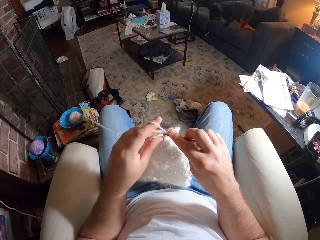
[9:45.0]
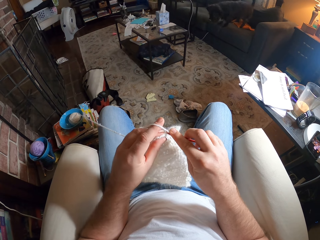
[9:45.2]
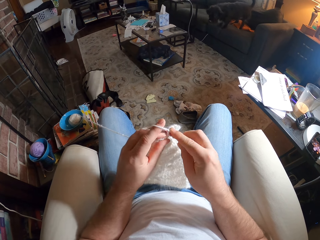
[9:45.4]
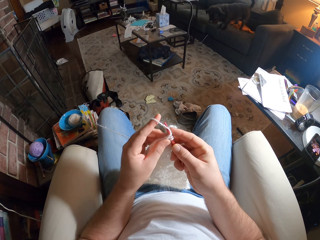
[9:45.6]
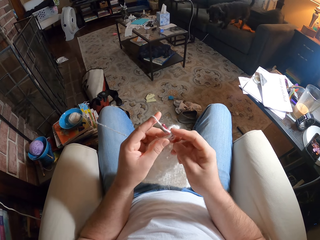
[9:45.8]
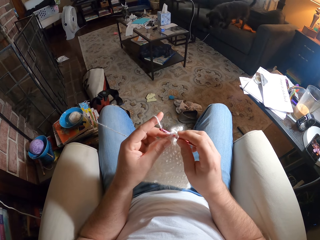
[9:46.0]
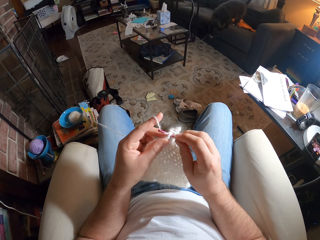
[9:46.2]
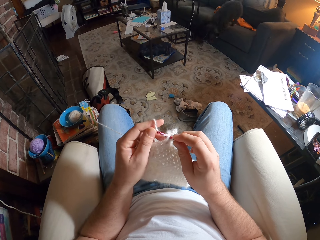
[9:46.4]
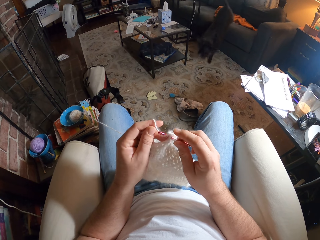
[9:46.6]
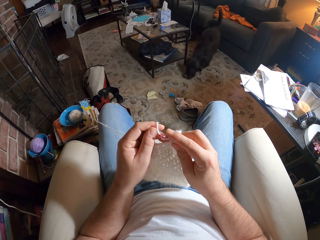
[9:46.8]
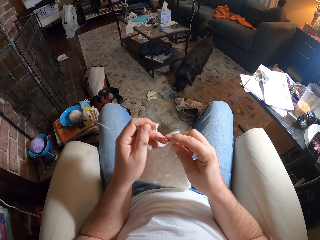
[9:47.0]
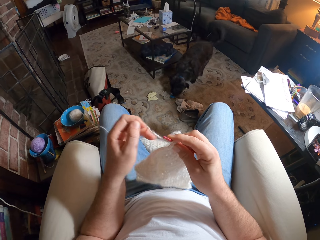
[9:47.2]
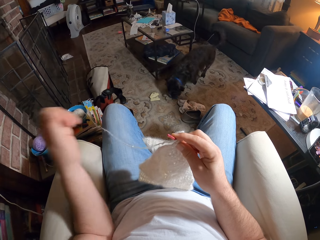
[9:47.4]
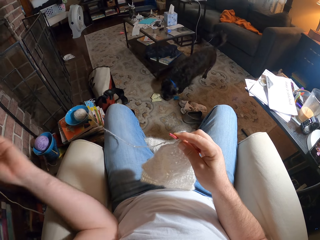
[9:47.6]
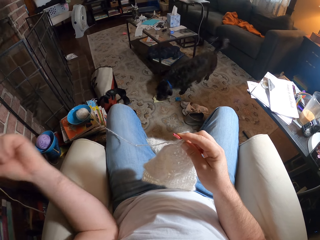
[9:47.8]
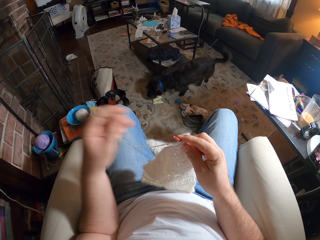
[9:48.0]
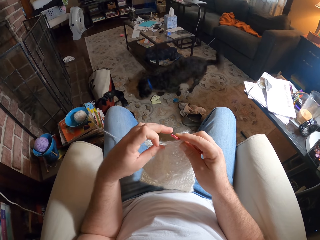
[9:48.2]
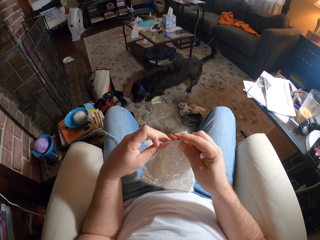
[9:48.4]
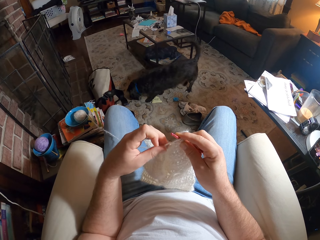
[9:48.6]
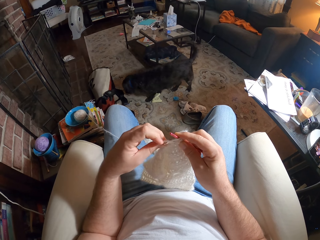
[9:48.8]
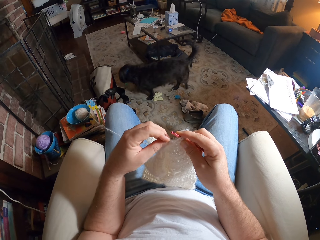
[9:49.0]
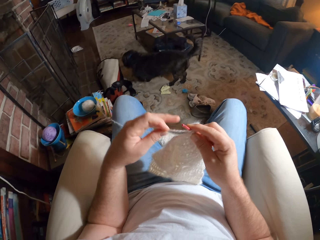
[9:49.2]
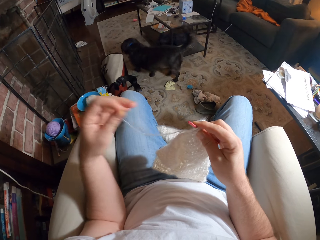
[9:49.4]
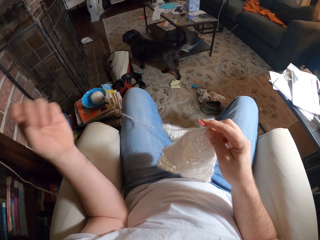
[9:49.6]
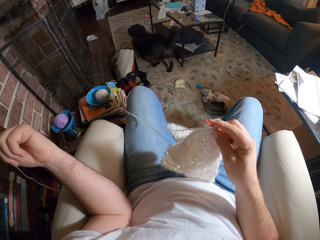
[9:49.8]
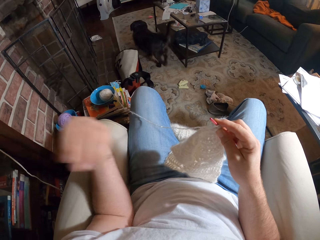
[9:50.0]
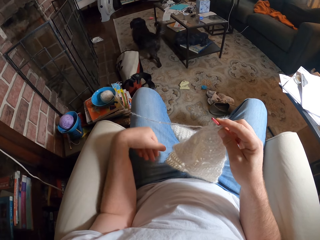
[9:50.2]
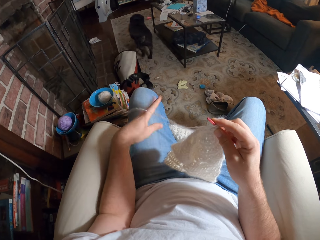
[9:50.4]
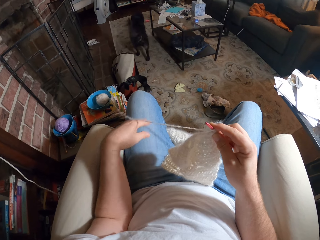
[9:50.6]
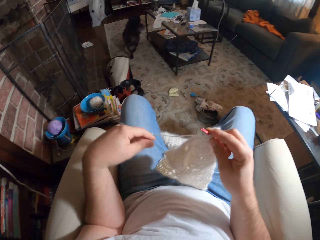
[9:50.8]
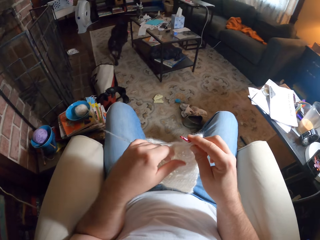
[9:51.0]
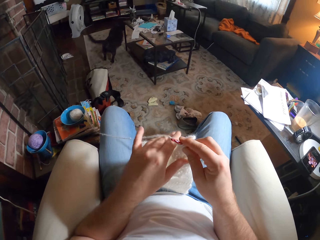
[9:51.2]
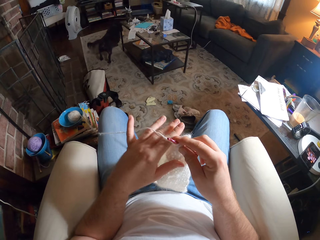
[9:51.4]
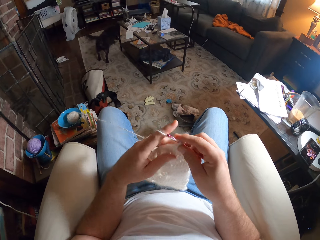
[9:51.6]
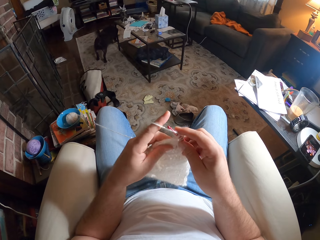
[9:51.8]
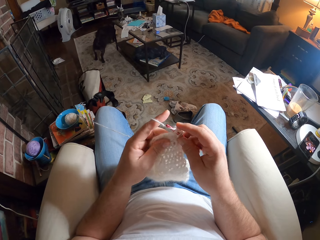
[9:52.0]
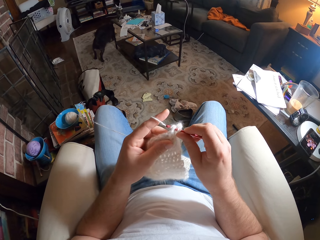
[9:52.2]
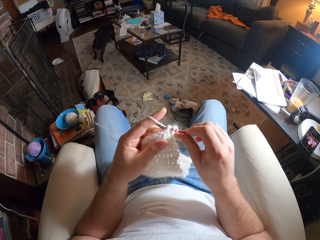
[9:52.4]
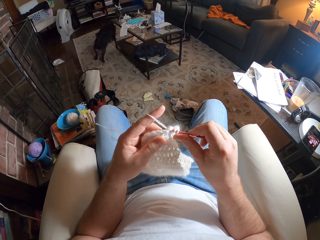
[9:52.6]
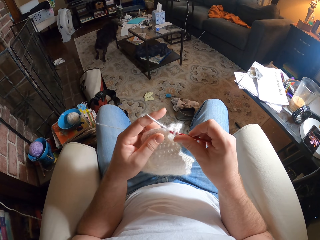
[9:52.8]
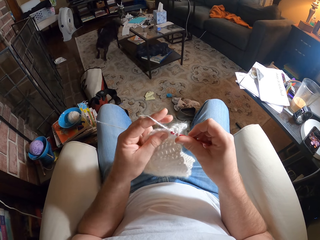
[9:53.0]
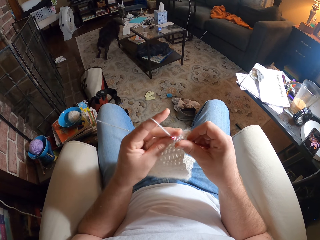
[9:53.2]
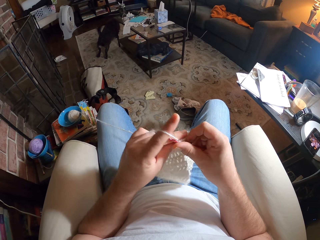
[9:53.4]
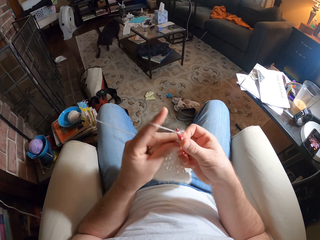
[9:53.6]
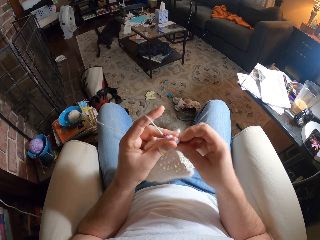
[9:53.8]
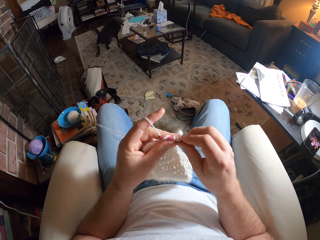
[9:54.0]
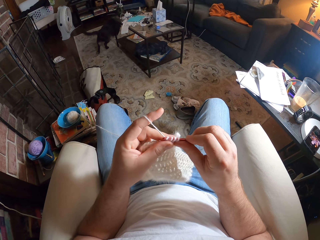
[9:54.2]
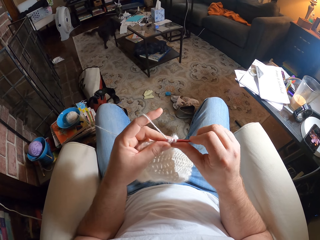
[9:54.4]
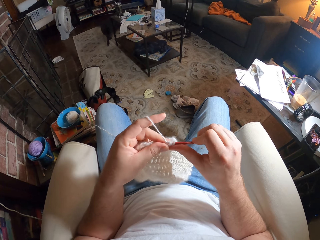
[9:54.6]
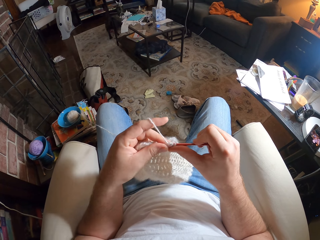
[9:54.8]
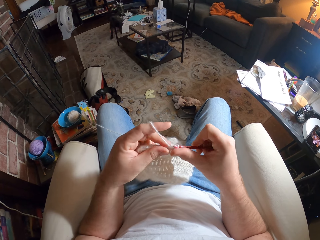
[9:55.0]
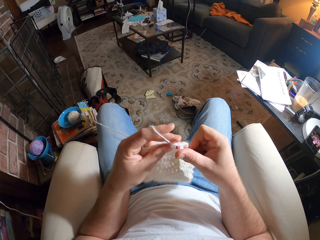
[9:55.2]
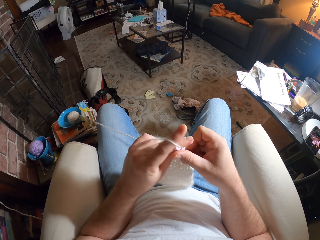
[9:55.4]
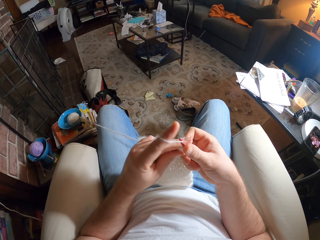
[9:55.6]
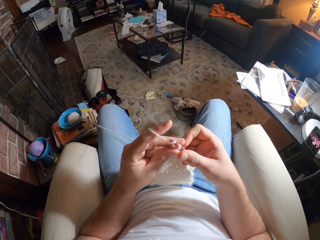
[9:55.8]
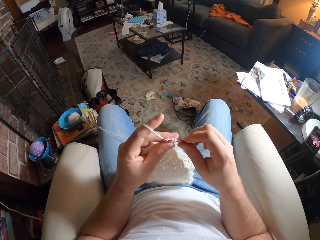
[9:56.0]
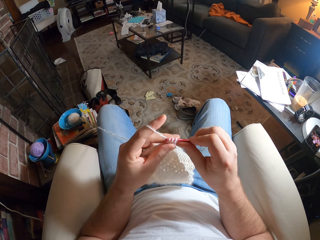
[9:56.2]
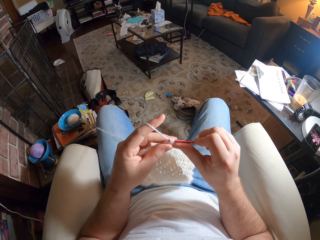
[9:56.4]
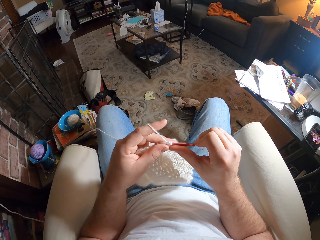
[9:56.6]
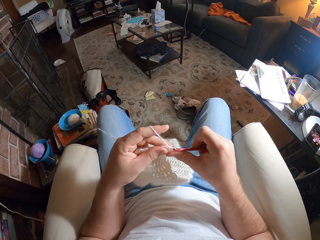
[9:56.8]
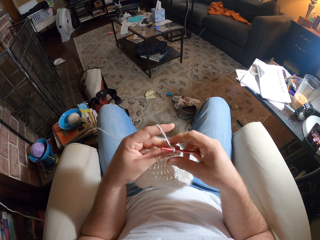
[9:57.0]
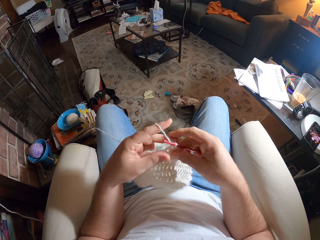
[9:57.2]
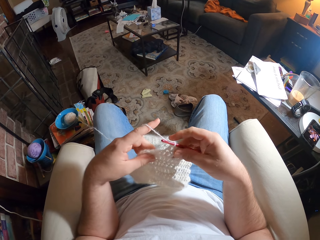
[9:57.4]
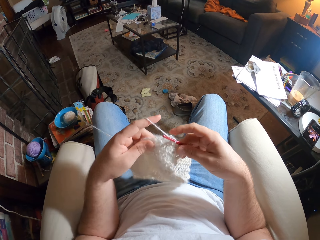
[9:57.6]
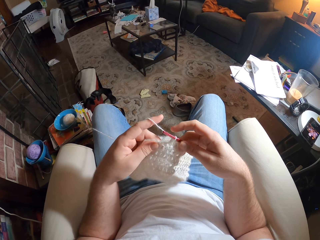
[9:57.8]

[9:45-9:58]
The camera wearer stretches the yarn. They knit the fabric.

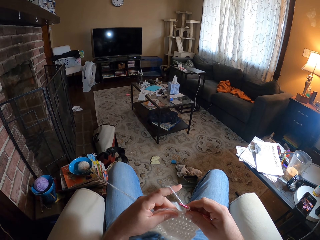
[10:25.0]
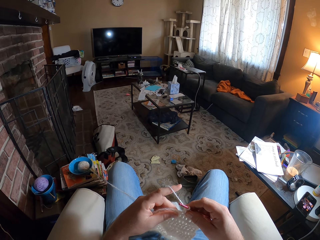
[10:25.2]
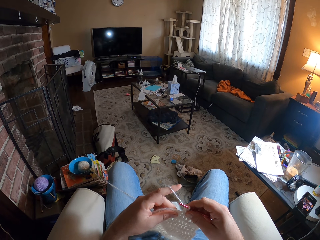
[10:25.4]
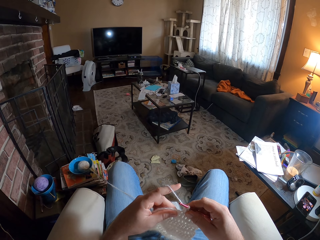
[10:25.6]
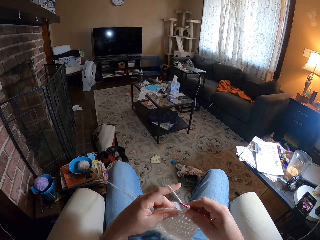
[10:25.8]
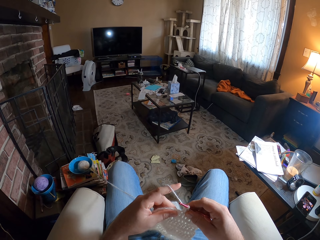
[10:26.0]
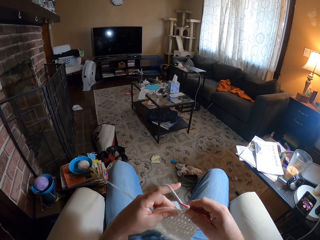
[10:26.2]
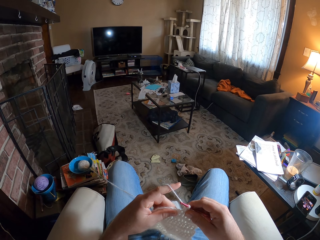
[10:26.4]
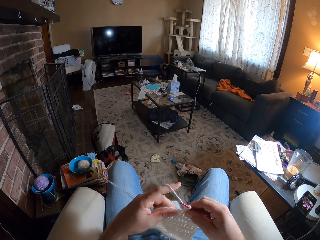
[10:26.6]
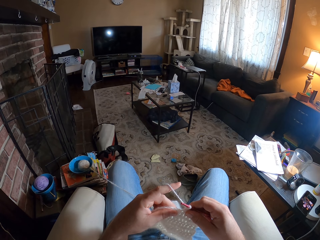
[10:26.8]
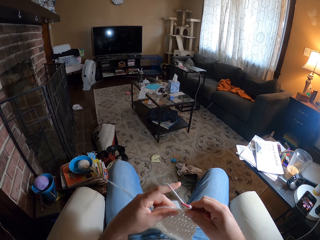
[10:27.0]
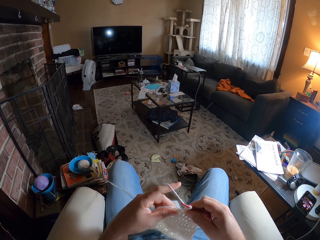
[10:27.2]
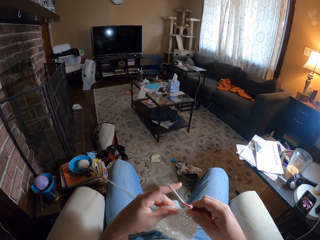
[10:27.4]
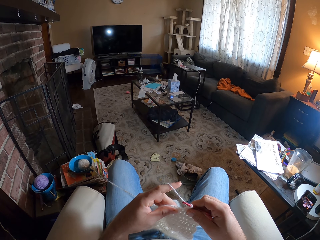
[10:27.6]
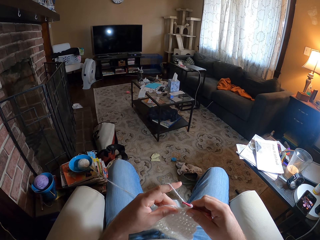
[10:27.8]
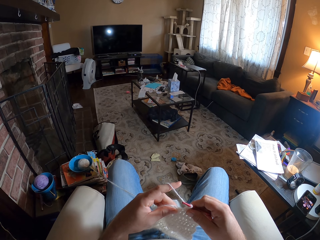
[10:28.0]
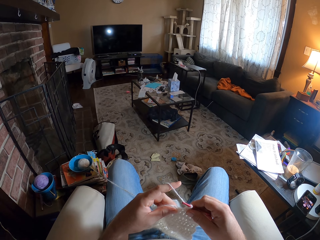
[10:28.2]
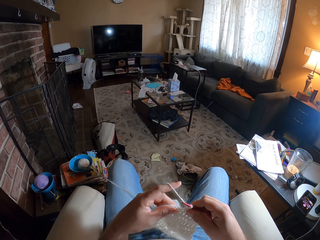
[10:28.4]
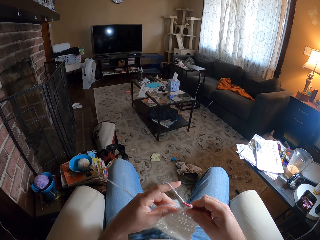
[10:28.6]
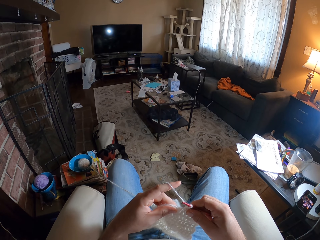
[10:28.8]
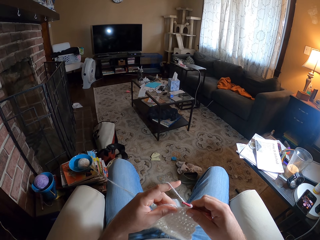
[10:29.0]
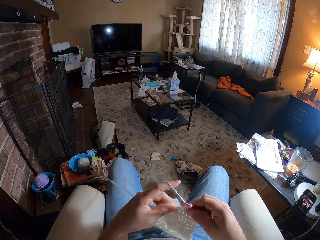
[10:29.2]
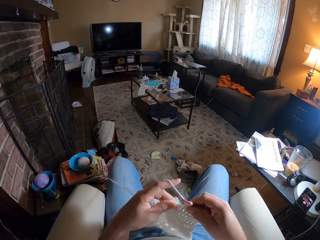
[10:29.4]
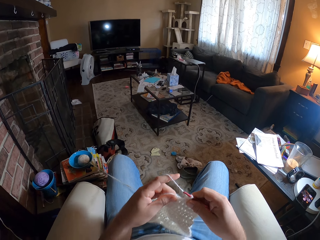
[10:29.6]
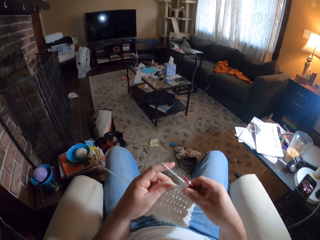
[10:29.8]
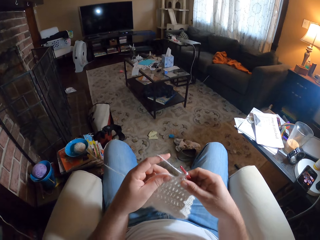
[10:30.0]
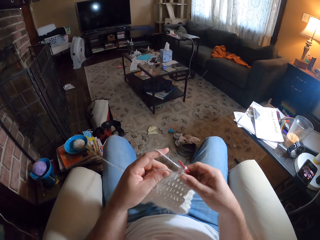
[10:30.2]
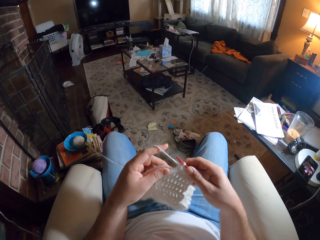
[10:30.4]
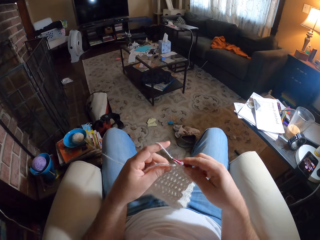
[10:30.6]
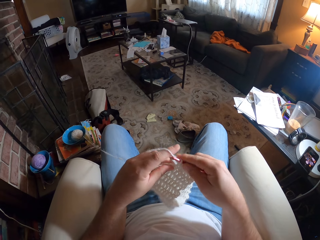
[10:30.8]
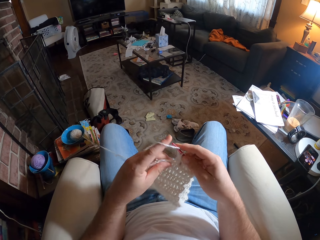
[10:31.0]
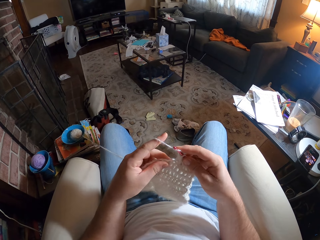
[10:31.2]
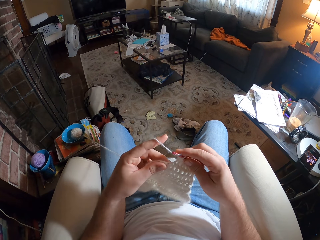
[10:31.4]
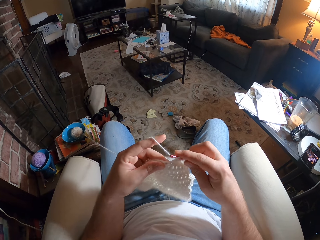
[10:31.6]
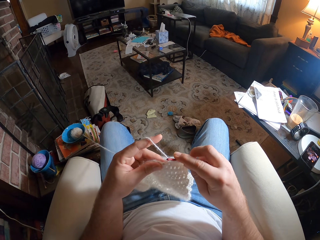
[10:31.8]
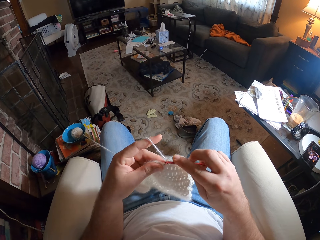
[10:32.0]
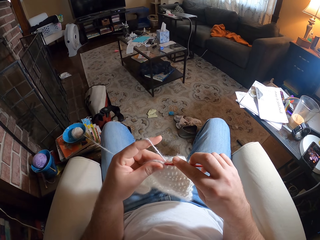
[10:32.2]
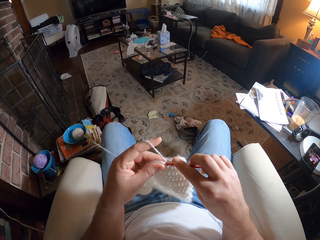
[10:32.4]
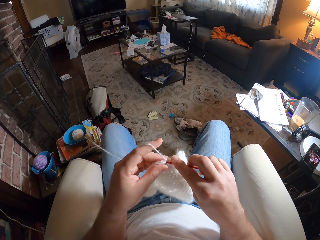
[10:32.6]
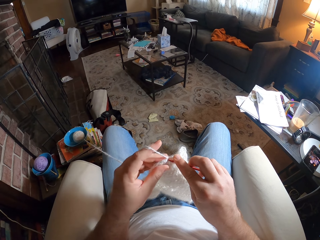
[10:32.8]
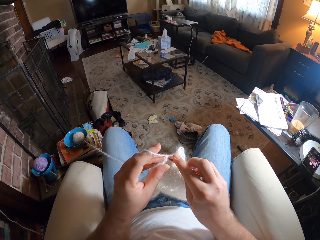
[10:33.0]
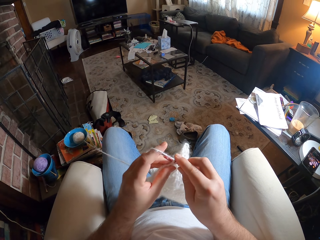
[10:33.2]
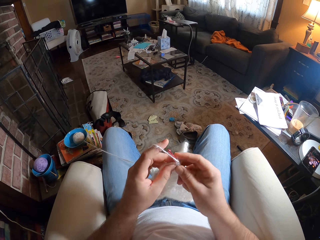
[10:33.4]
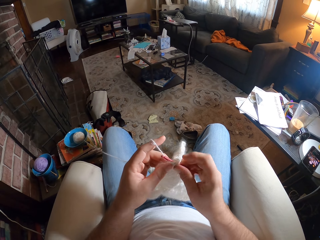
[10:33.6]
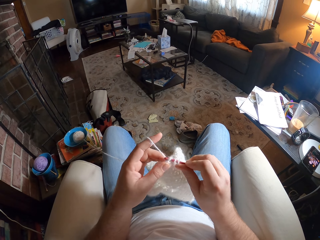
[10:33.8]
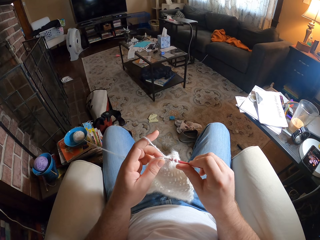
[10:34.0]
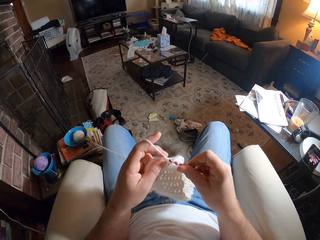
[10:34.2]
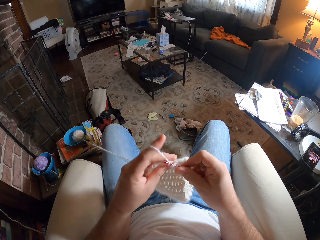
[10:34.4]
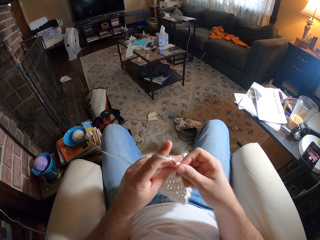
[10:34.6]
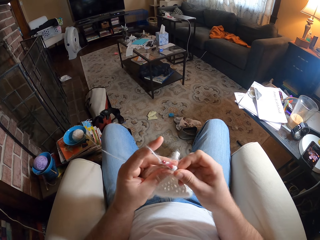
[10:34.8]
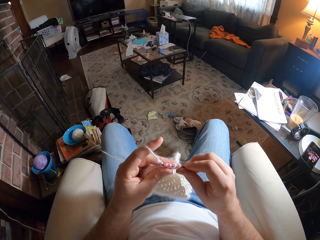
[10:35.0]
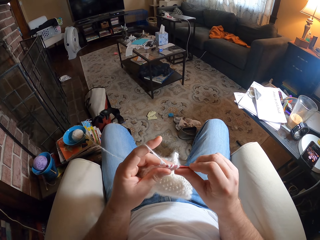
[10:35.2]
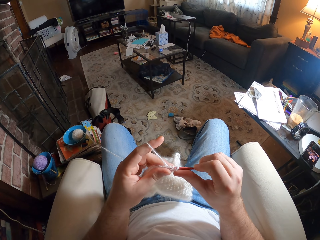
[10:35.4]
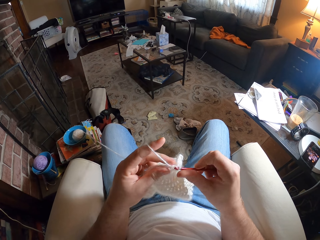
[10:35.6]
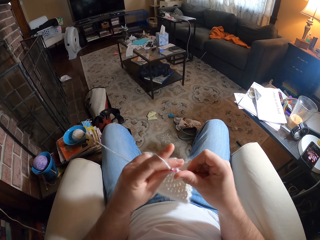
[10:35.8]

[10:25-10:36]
The camera wearer examines the fabric. They knit the fabric.
